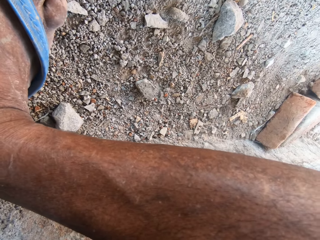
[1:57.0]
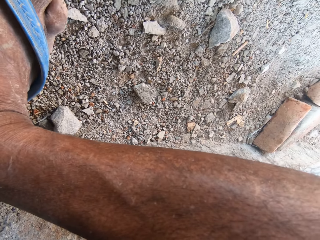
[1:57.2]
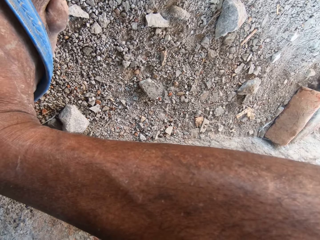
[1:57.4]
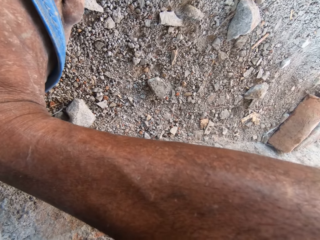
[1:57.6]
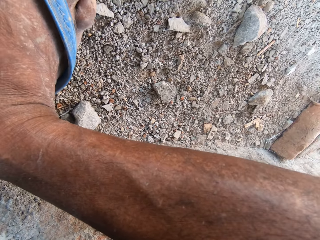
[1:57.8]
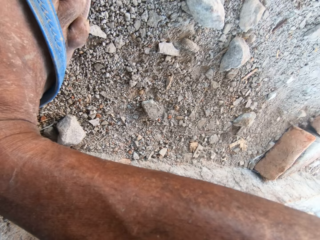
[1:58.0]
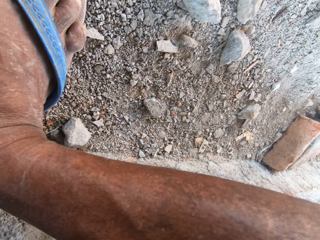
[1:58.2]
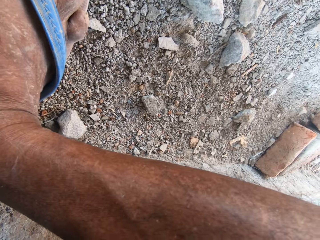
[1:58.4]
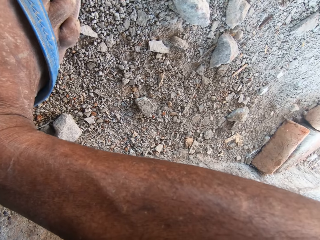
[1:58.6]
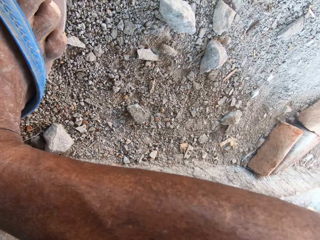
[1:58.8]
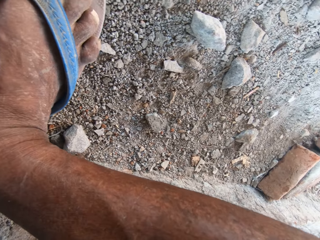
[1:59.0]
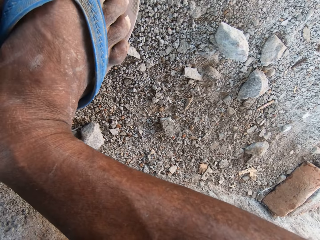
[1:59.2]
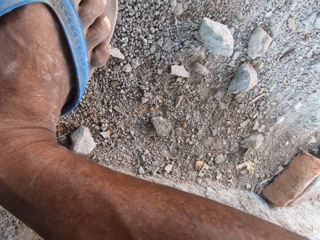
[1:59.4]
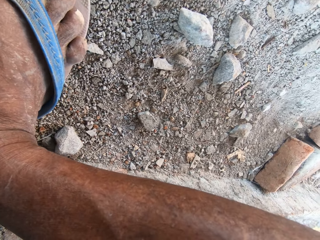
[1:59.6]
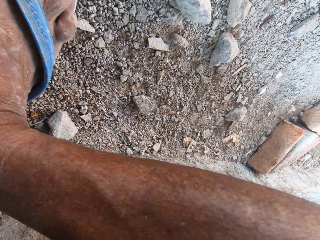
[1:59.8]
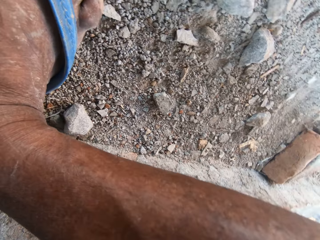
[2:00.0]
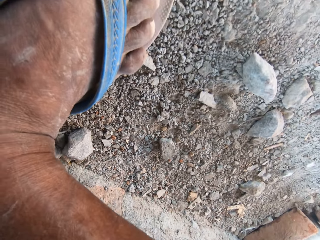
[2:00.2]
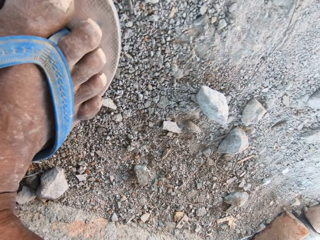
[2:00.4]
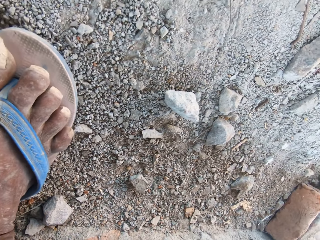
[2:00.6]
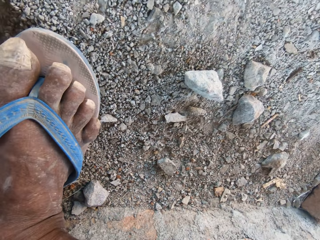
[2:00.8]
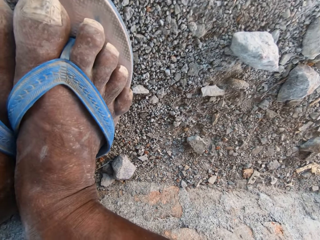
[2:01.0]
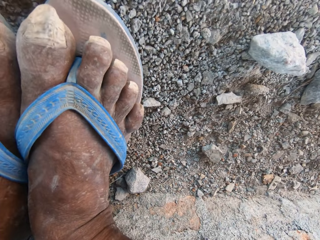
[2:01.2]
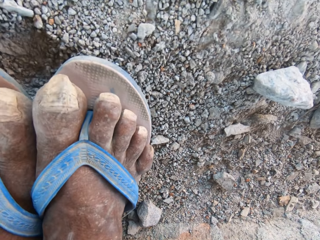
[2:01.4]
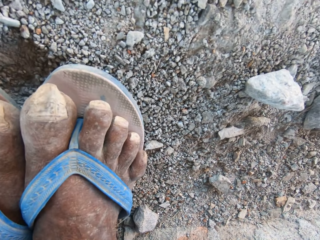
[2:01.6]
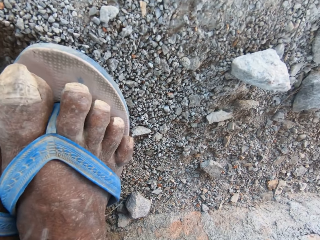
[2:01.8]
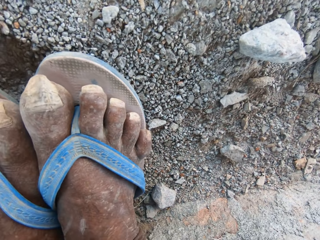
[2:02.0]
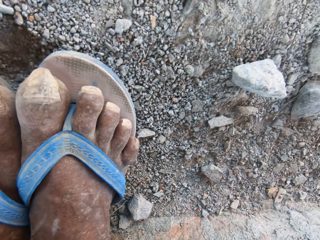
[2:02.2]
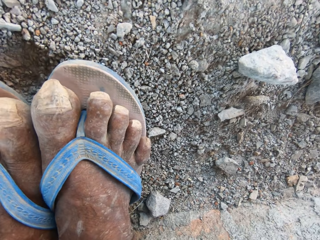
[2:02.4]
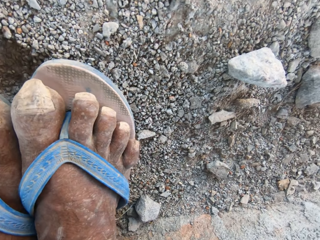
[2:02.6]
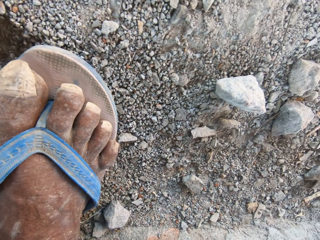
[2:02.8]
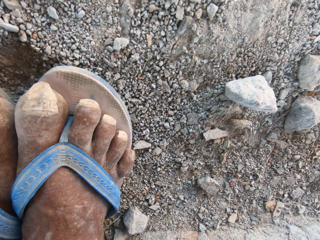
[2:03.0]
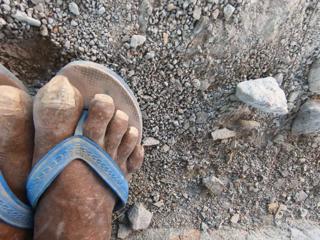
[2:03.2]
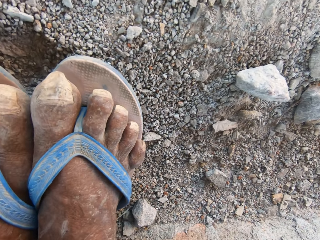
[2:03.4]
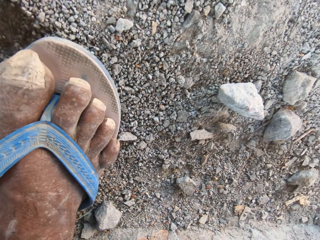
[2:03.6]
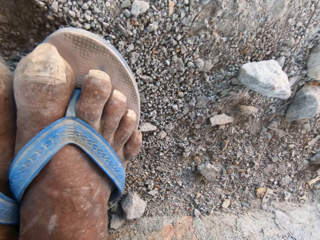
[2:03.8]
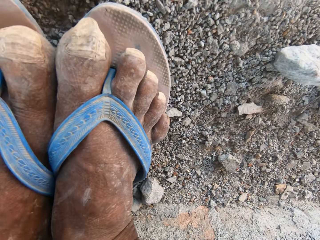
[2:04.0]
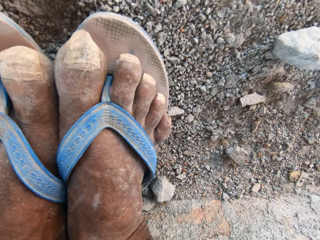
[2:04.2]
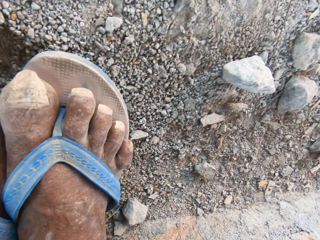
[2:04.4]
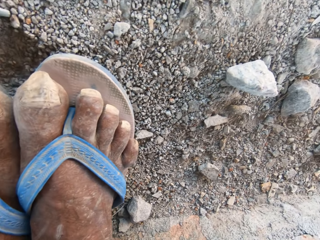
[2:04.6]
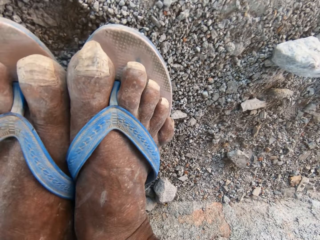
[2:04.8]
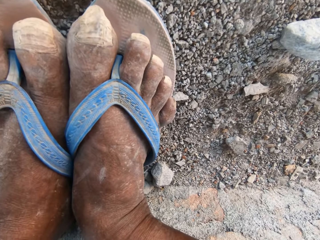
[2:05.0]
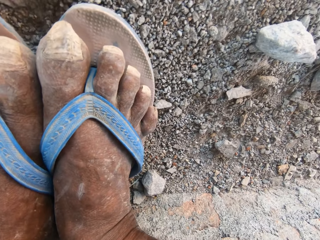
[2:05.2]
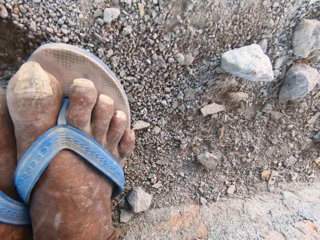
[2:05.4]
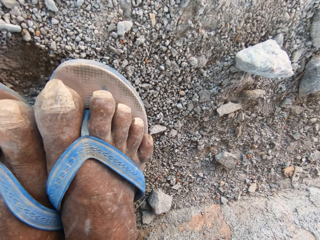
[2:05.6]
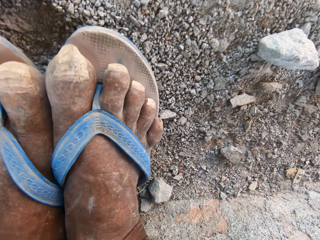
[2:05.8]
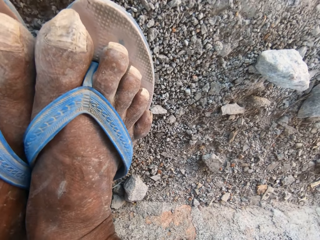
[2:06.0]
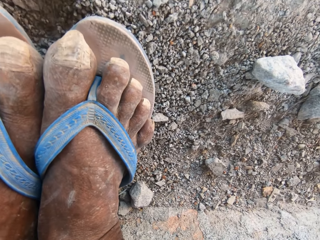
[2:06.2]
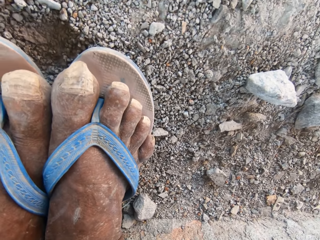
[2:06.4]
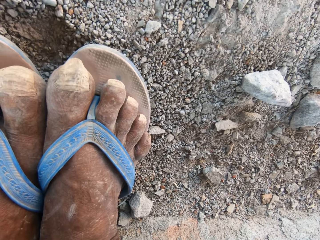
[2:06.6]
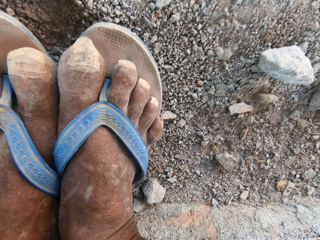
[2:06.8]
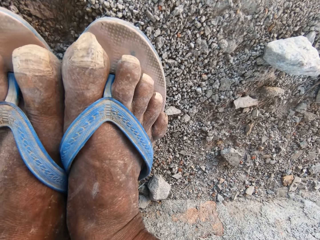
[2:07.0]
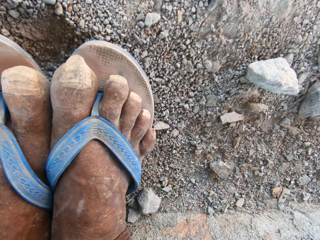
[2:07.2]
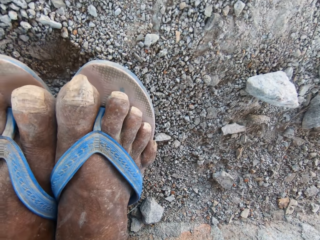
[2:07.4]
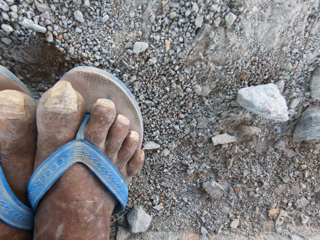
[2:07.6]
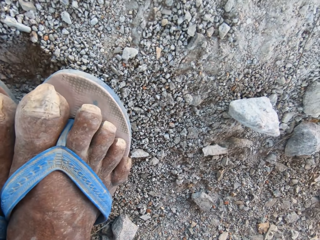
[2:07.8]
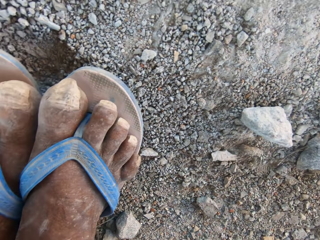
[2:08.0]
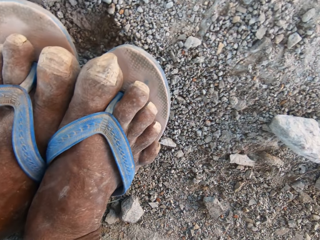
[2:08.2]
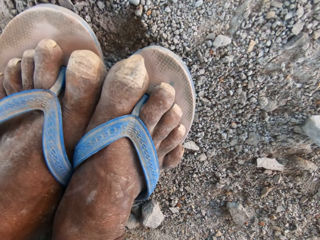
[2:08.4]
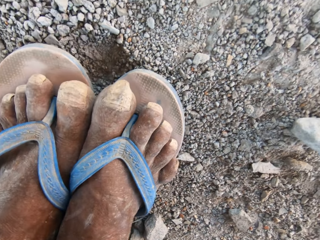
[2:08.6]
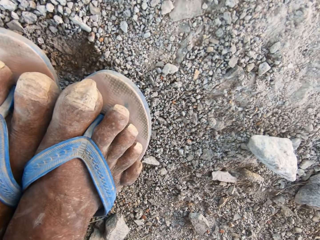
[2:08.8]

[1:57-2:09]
The camera wearer speaks out. He looks at his leg. He looks around.

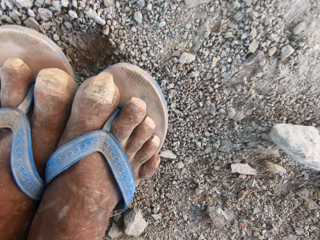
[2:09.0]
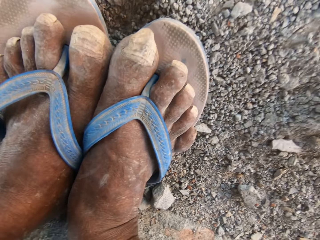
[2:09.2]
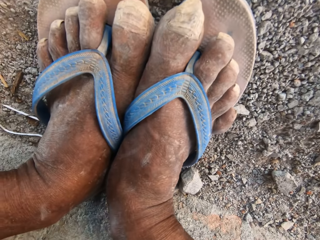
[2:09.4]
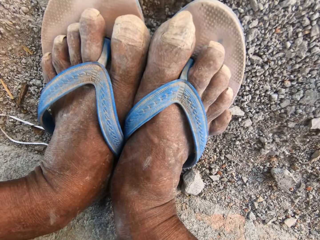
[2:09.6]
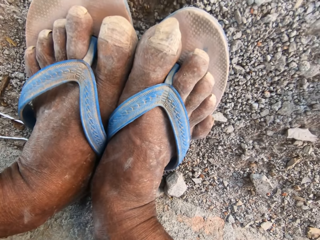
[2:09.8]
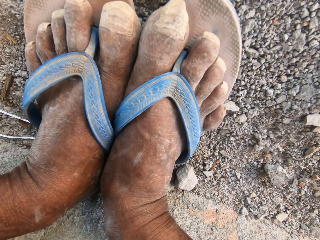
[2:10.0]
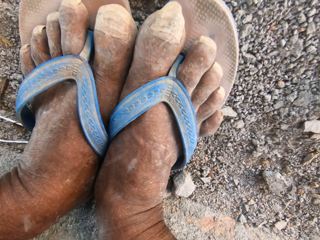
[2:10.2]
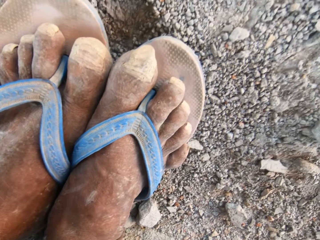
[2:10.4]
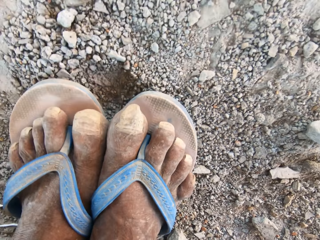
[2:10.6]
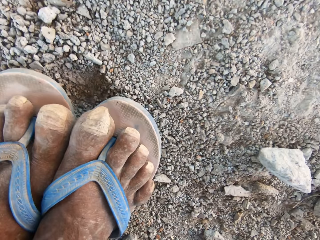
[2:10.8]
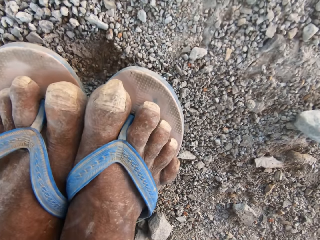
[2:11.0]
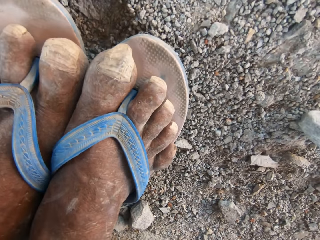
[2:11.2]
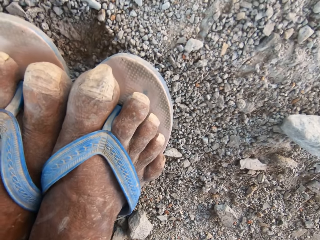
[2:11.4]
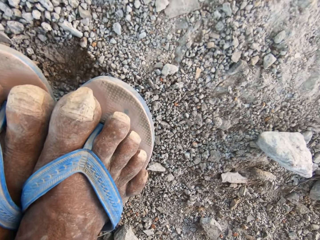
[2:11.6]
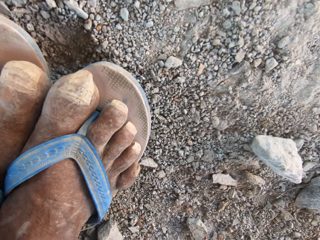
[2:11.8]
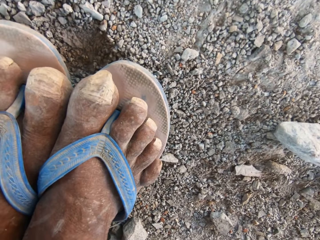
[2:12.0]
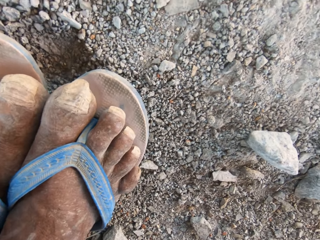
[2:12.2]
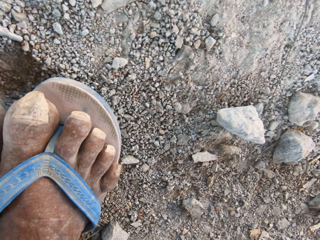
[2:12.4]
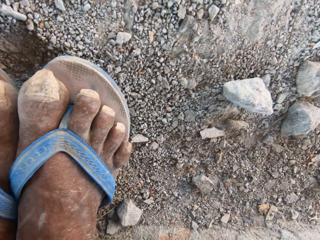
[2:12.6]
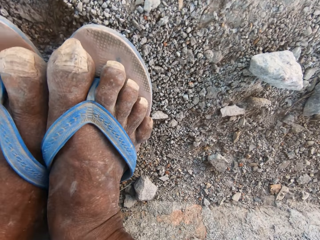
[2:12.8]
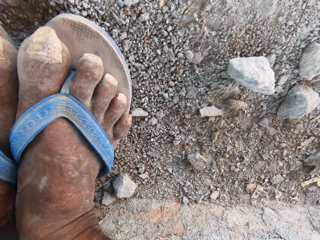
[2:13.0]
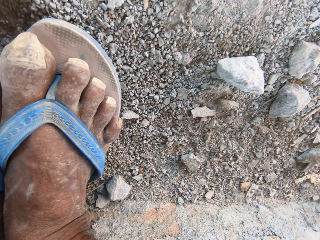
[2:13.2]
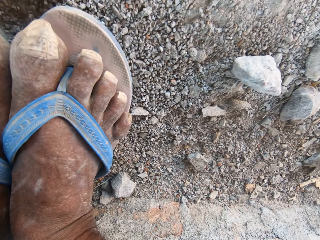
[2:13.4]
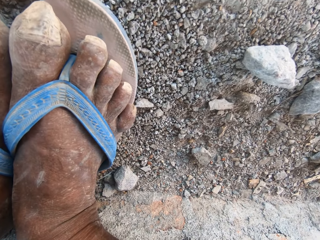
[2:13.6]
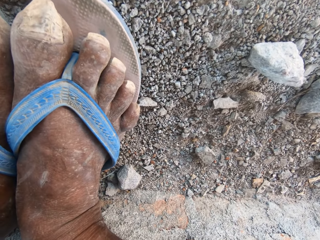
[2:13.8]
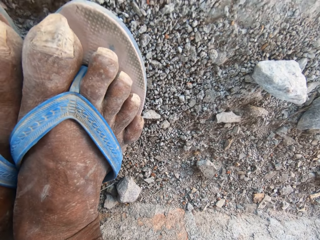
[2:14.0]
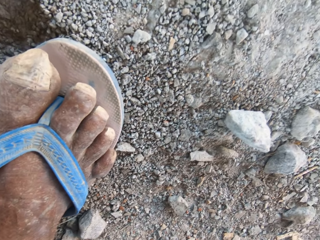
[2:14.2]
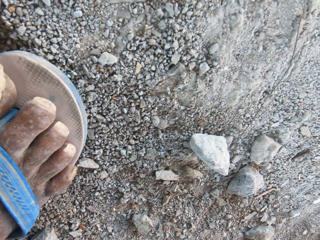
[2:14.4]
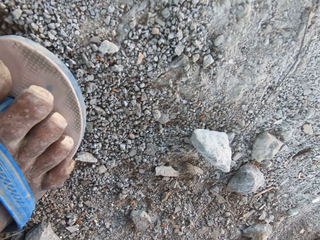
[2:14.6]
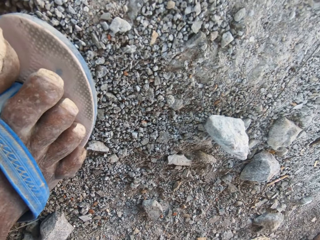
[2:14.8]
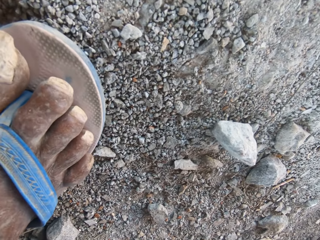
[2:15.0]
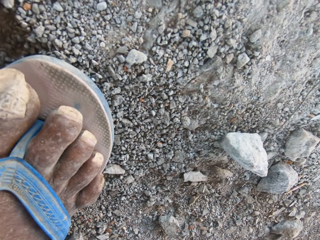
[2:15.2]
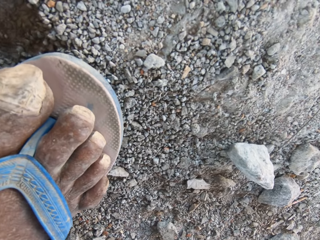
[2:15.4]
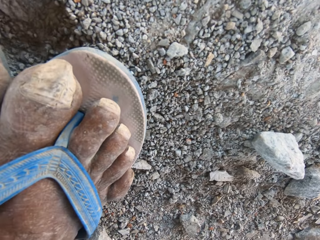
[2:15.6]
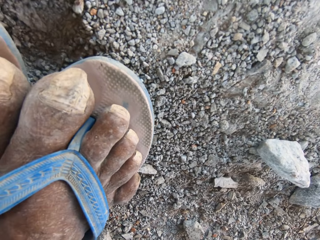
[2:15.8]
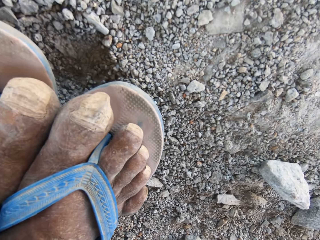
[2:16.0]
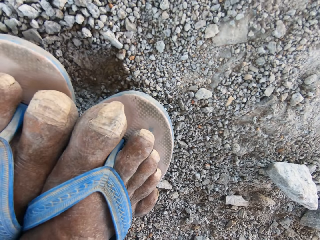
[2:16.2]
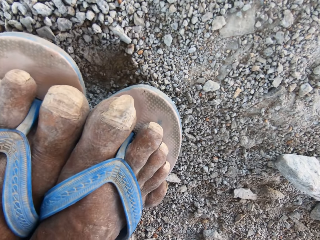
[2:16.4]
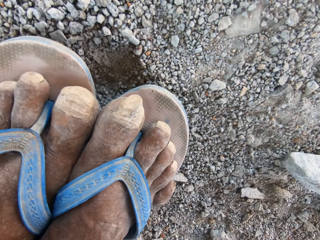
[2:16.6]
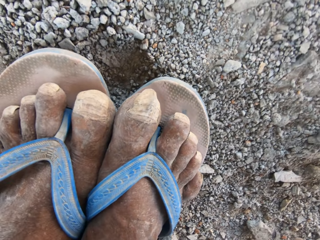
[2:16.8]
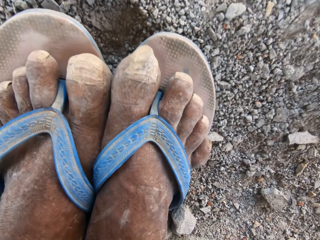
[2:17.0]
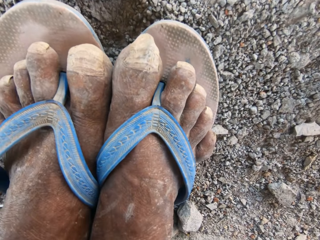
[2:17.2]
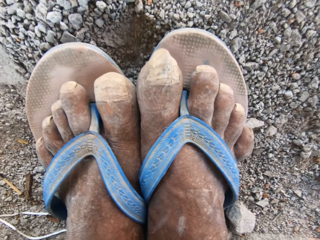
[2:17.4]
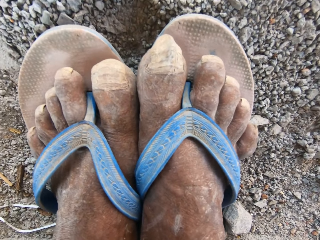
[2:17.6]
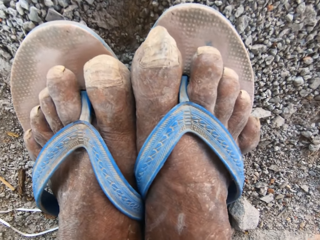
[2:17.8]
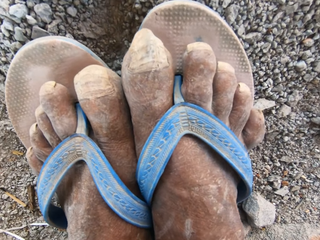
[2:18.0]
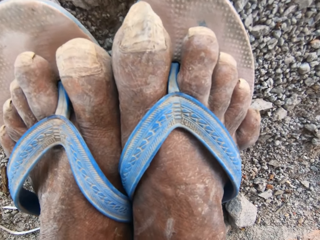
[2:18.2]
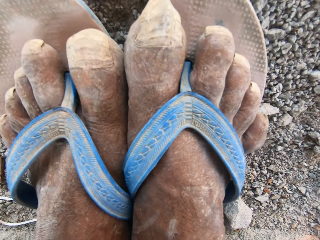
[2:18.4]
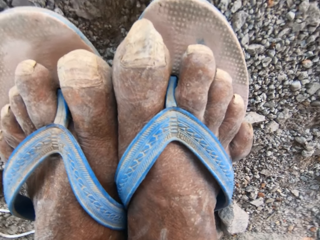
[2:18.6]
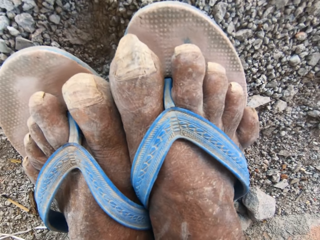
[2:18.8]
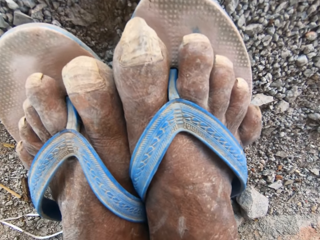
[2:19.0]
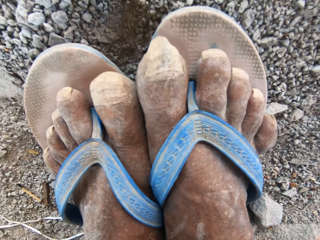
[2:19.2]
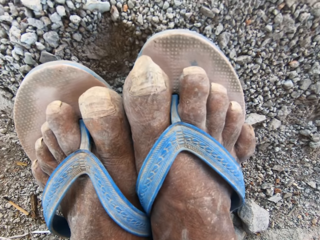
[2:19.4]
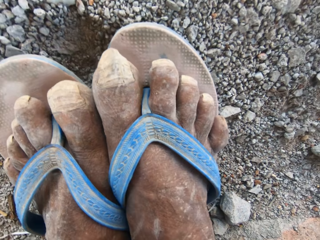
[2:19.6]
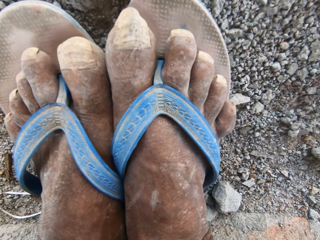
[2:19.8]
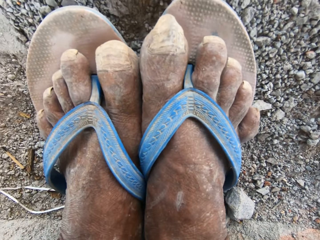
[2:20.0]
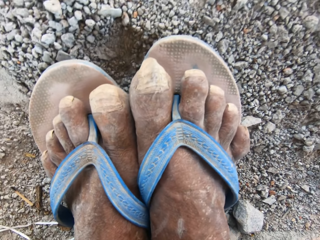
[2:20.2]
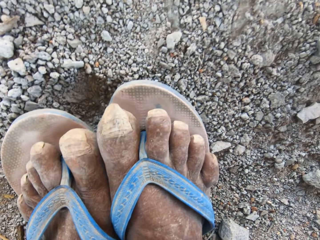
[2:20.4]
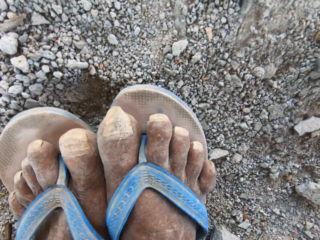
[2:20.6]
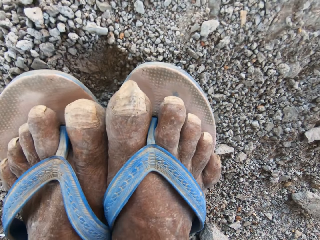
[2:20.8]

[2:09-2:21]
The camera wearer looks at his legs. He converses with a man. He looks at his legs.
